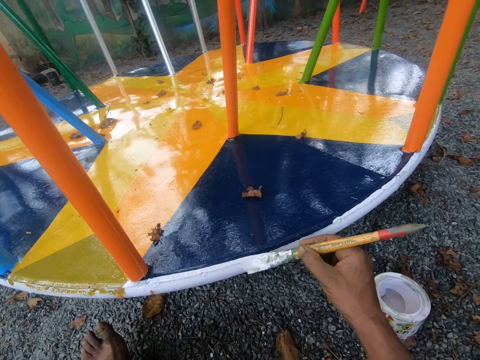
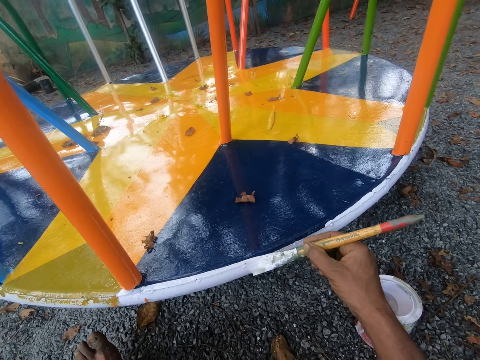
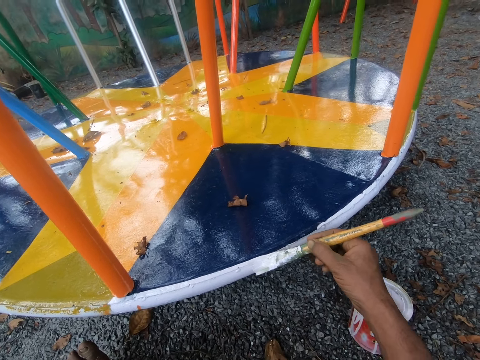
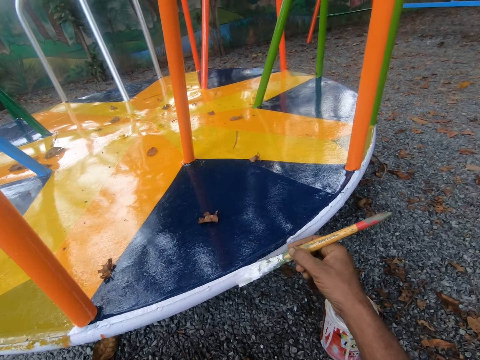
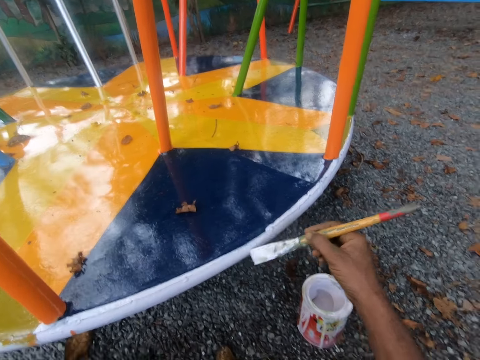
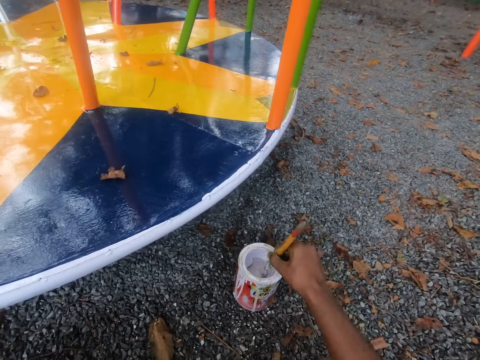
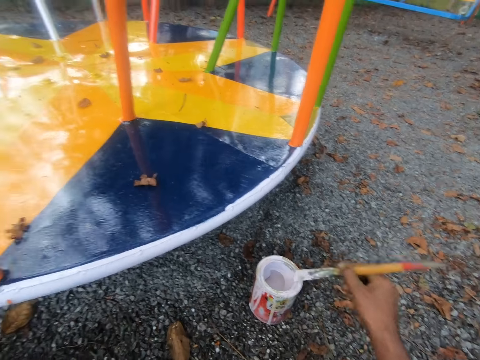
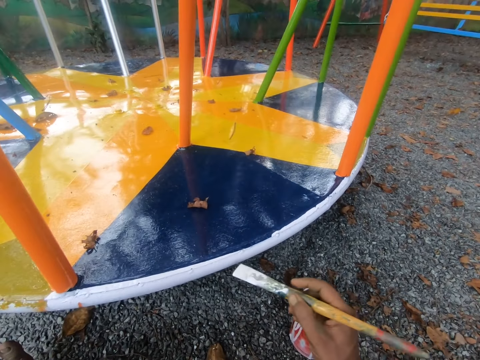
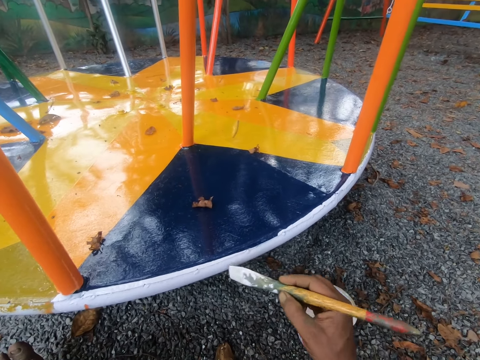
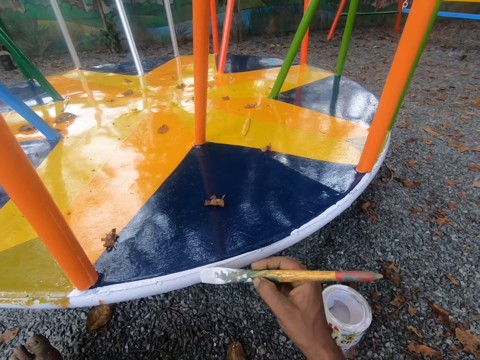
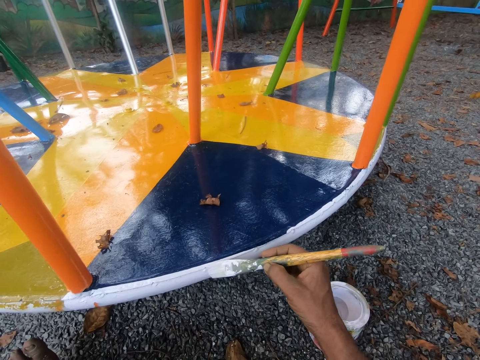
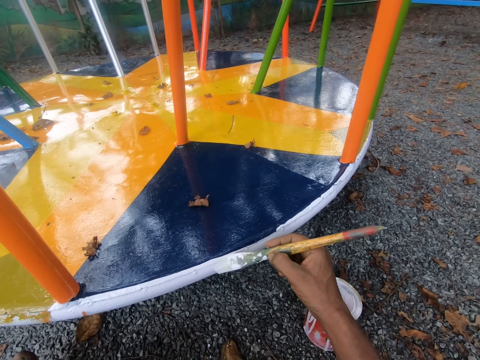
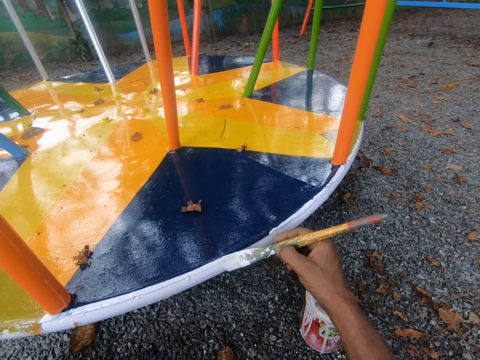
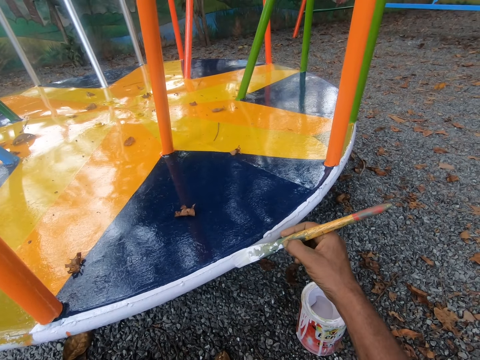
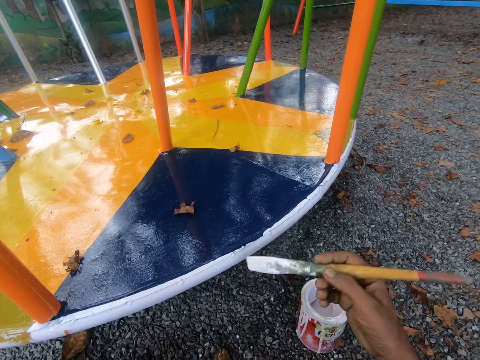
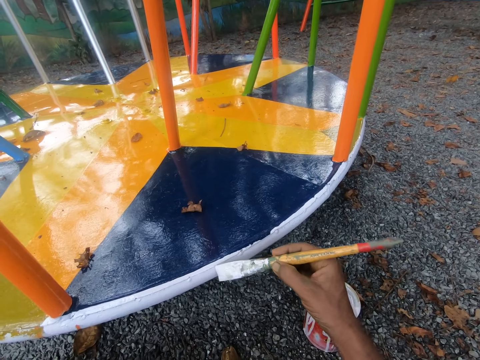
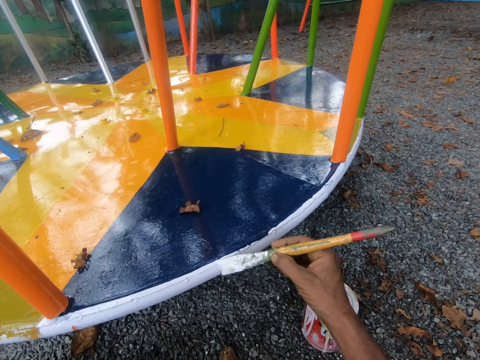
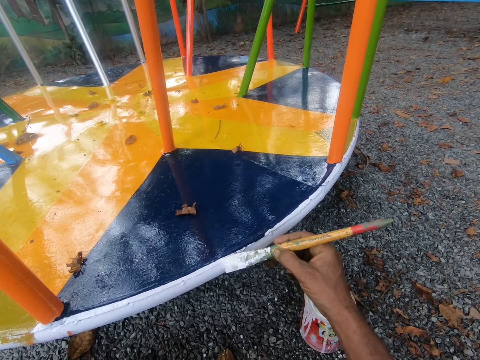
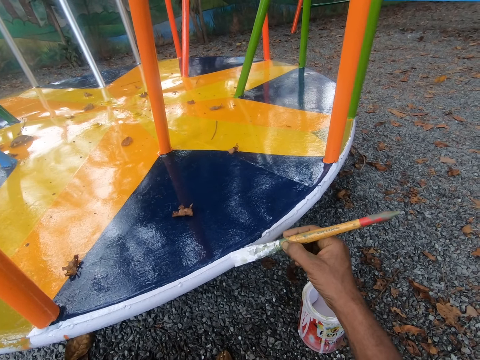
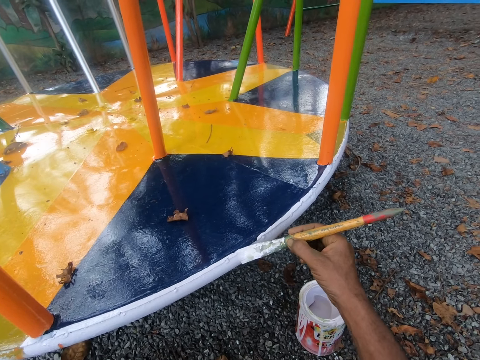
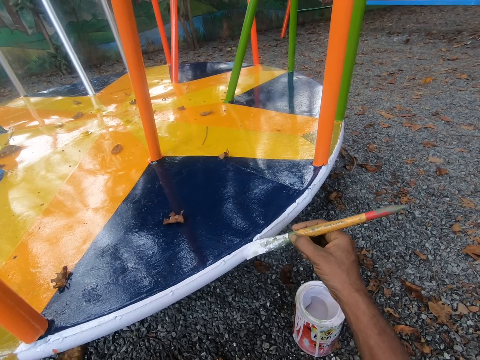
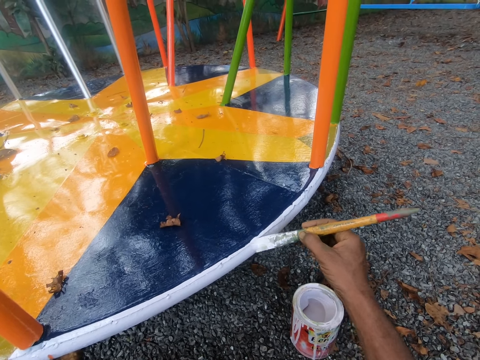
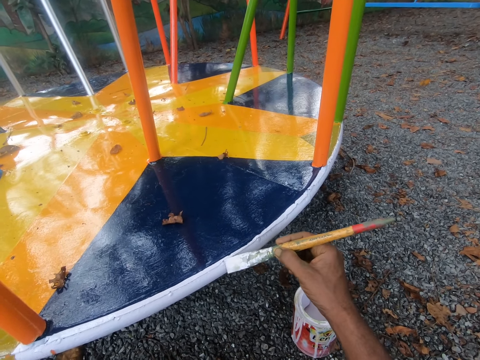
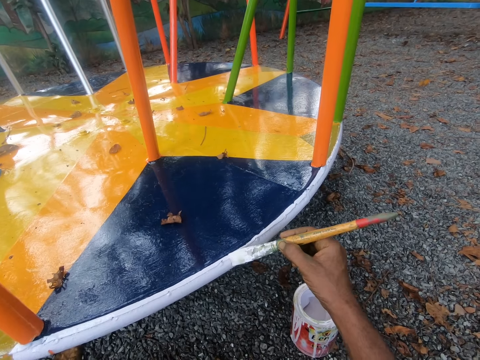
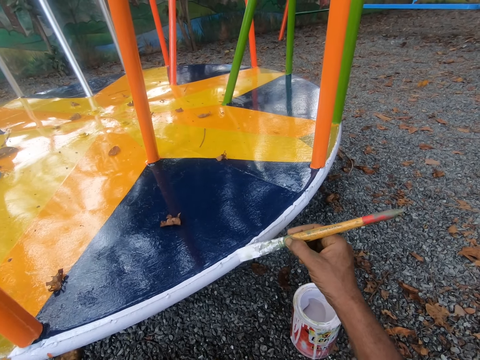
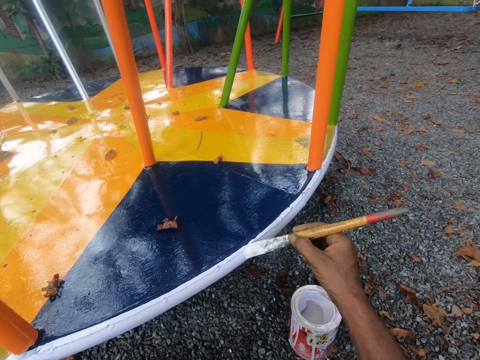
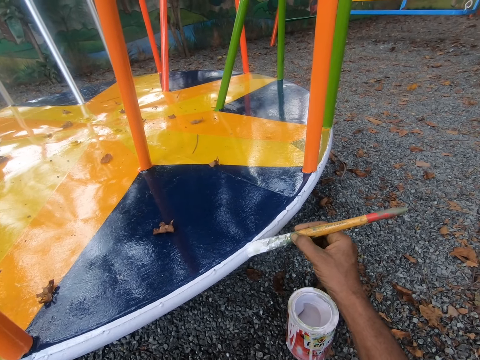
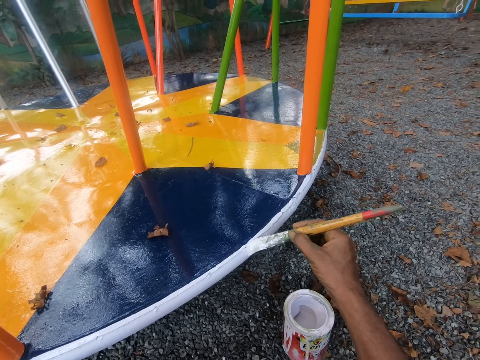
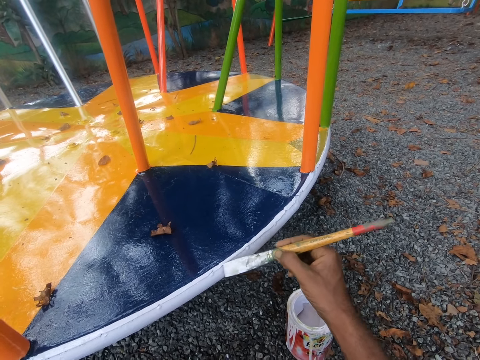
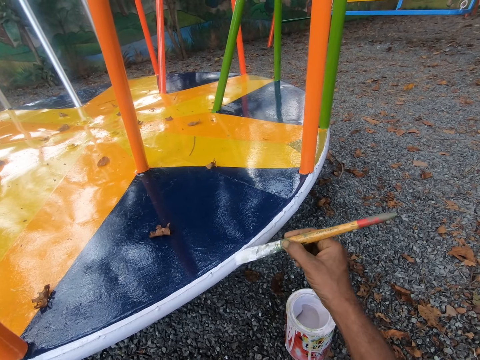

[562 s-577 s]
The camera wearer dips the paint brush in his right hand into a paint container or paint can on the ground. He rubs the paint brush on the paint can. He paints the swing with the paint brush in his right hand.

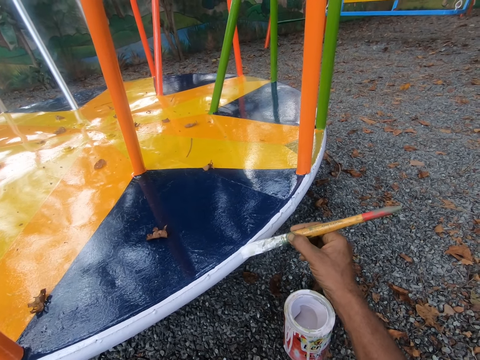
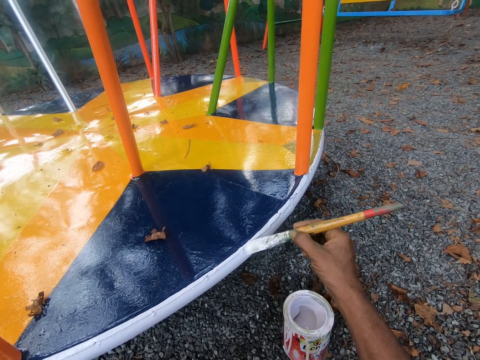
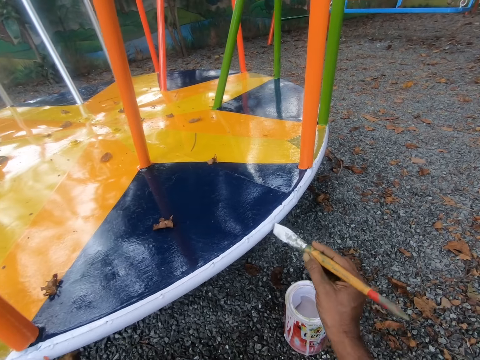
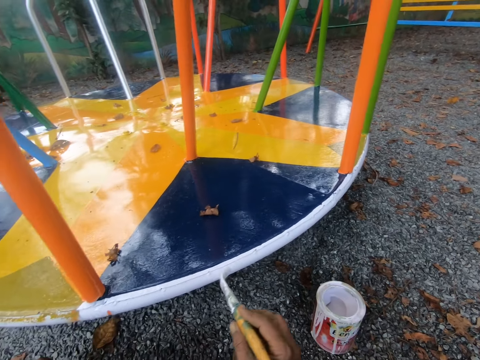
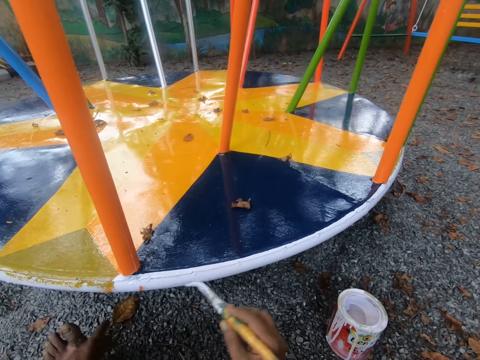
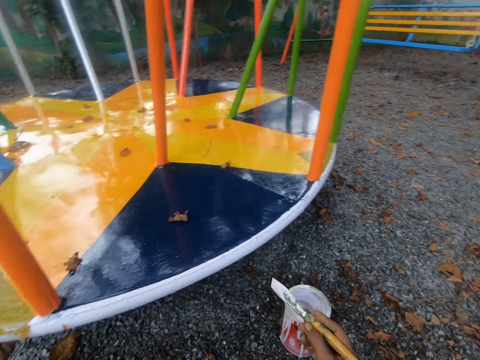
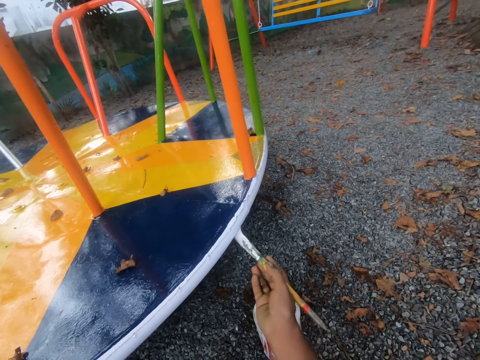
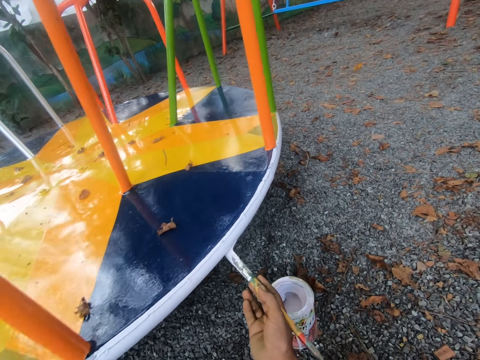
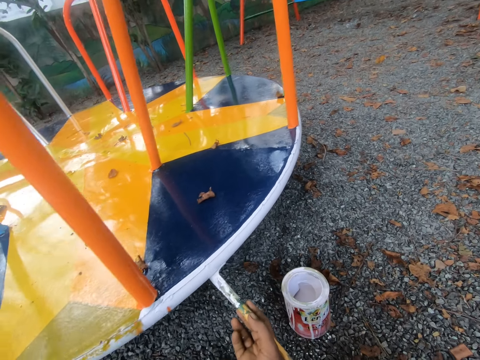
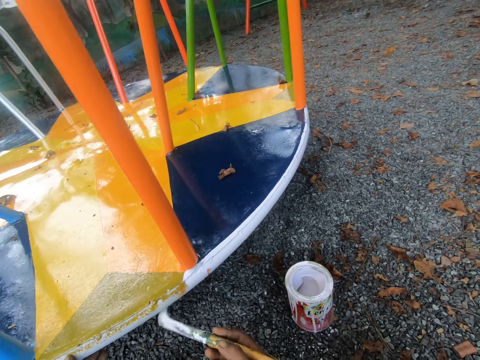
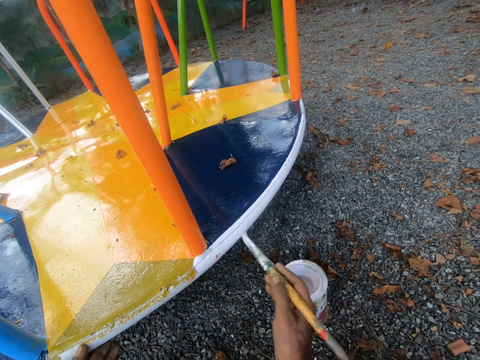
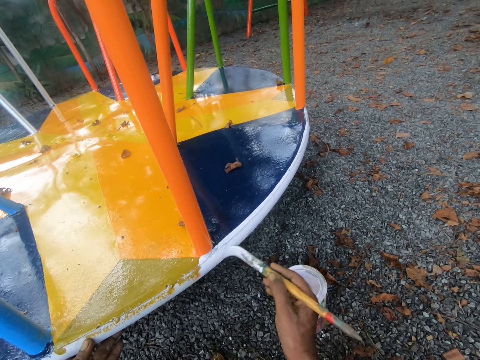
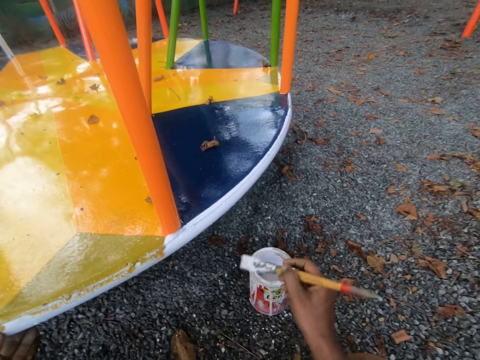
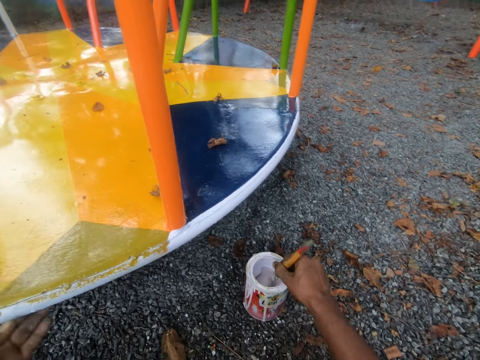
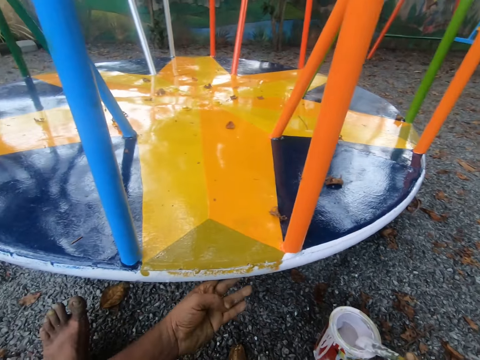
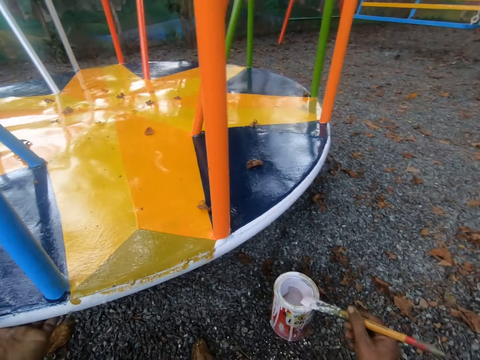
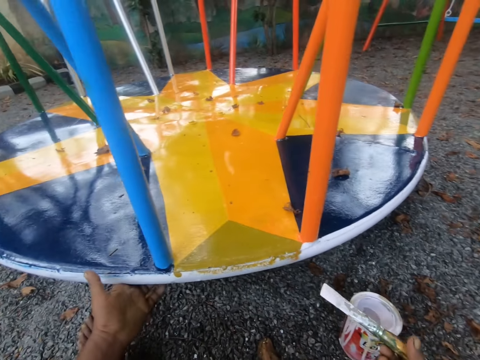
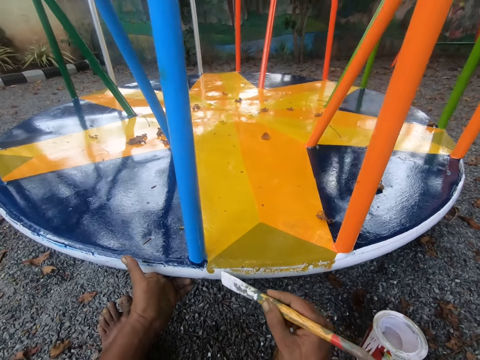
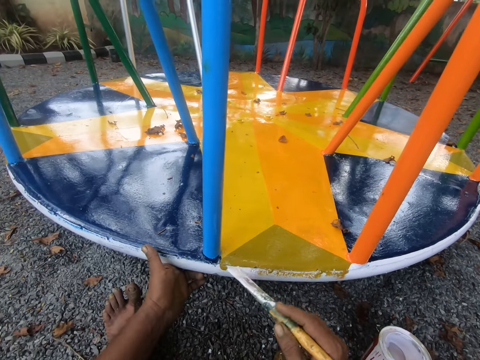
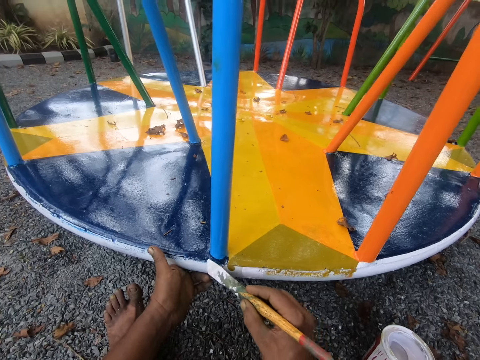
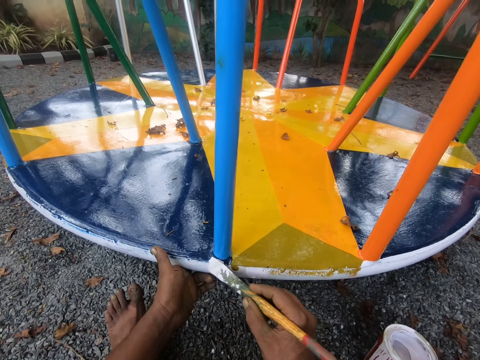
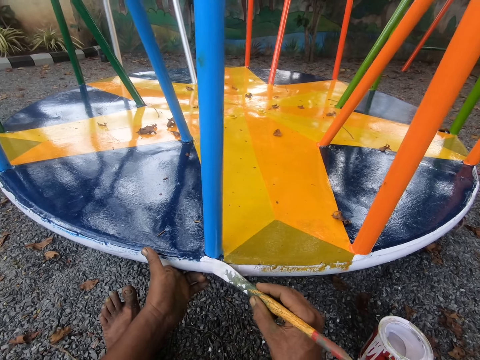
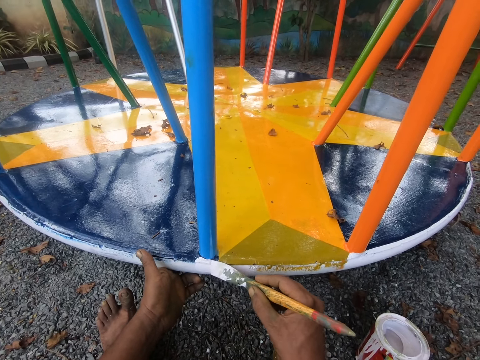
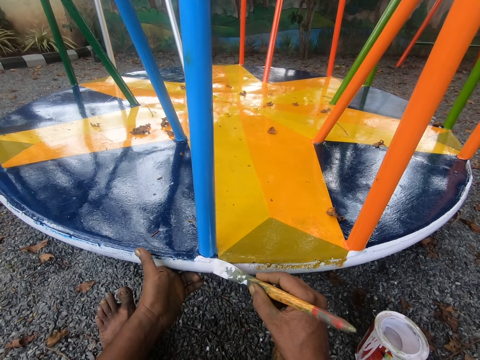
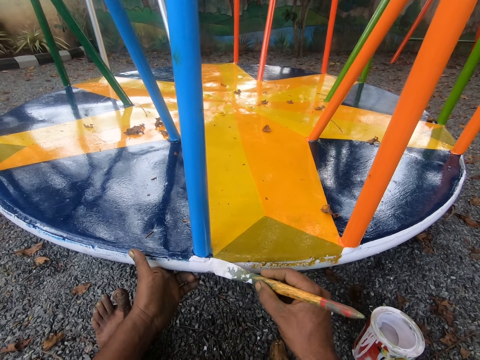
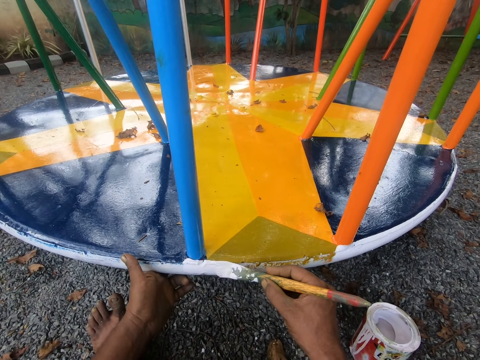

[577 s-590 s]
The camera wearer adjusts the merry-go-round or swing. He dips the paint brush in his right hand into the paint container on the ground. He holds the swing with his left hand. He rubs his hand on the merry-go-round. He paints the swing with the paint brush in his right hand.
